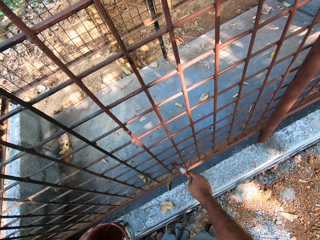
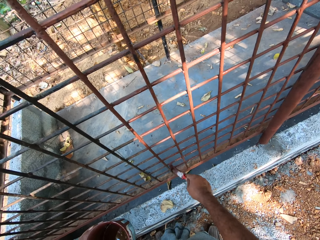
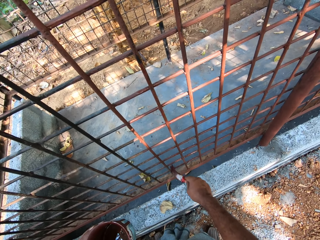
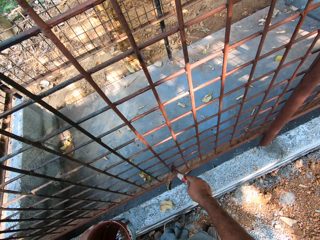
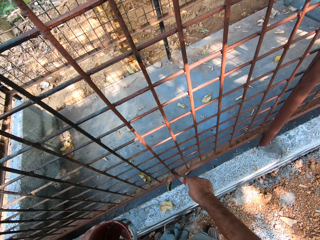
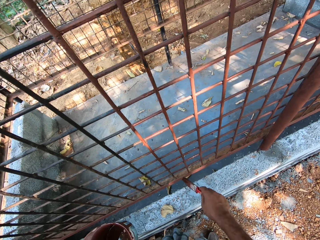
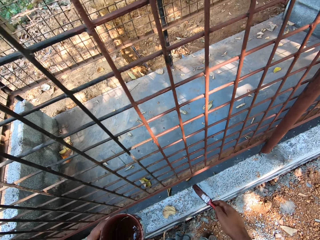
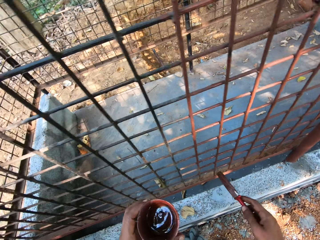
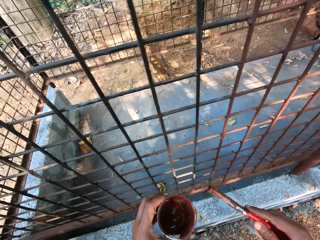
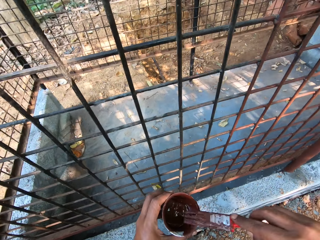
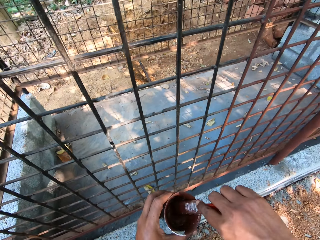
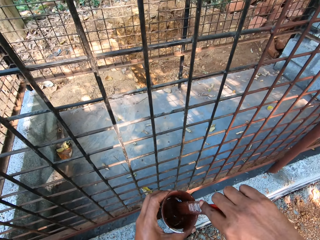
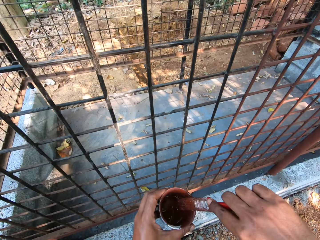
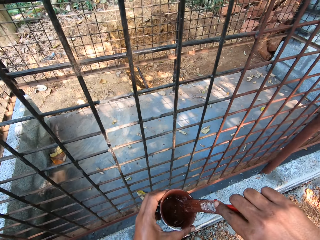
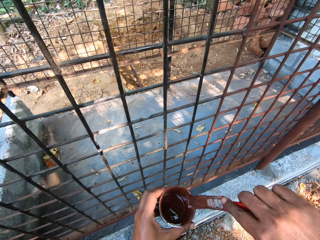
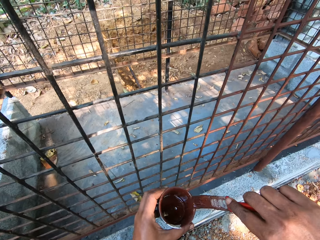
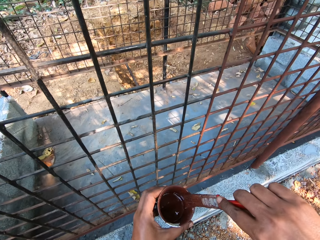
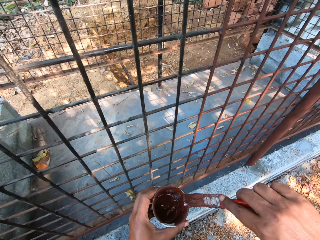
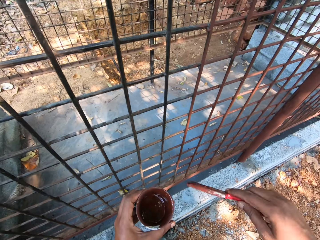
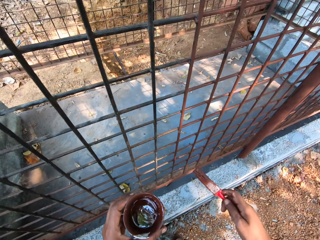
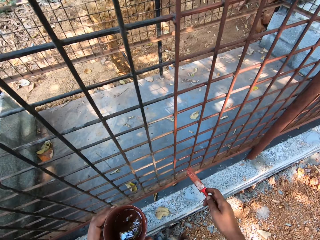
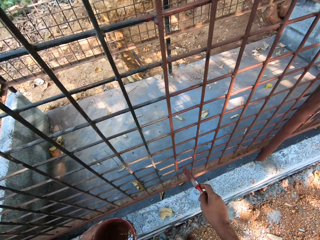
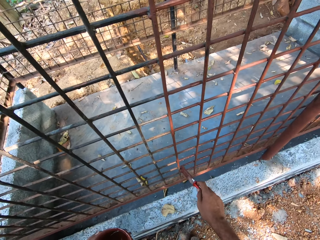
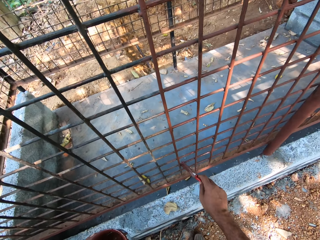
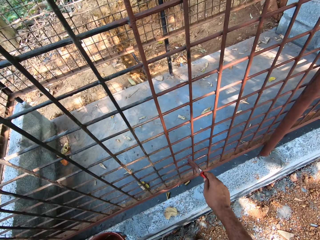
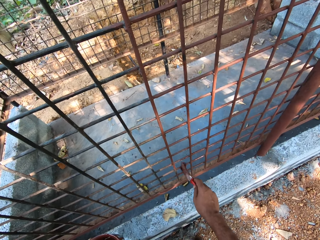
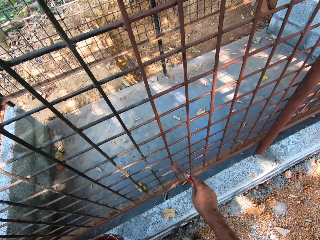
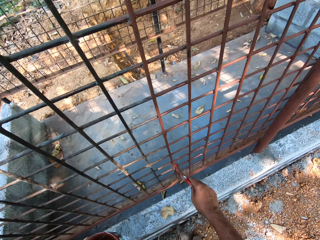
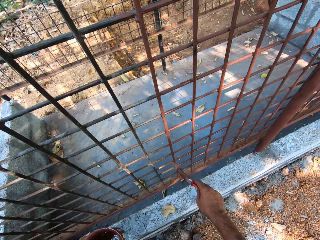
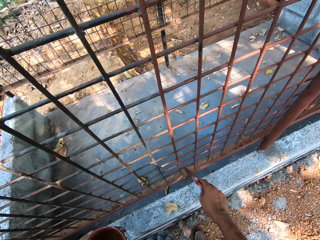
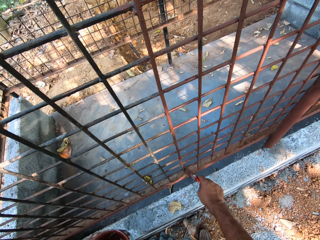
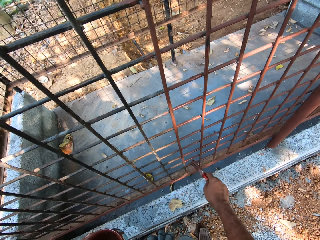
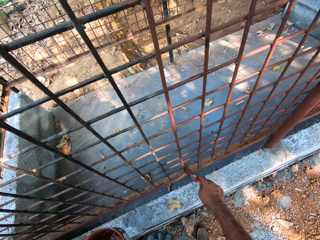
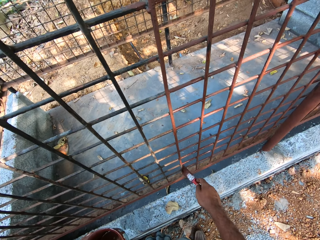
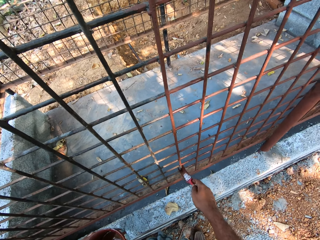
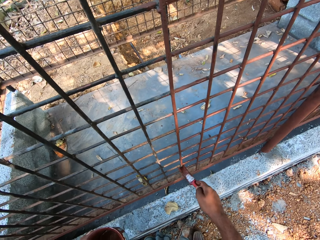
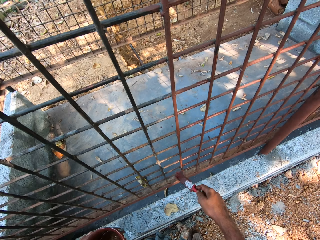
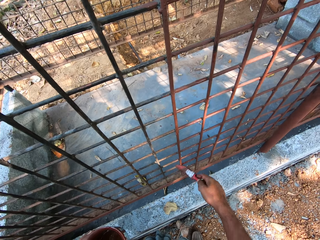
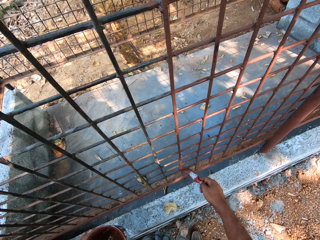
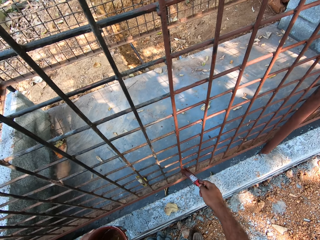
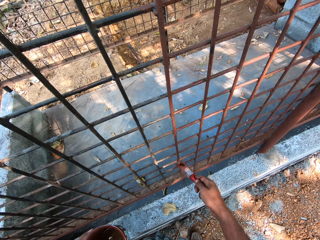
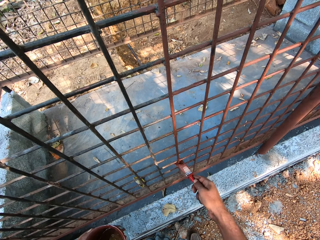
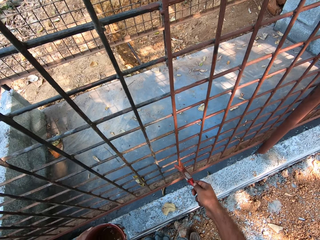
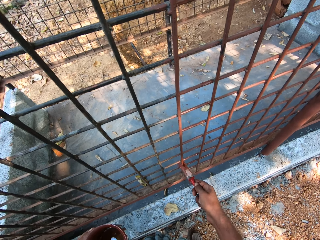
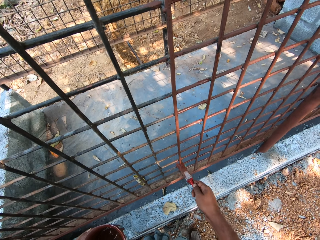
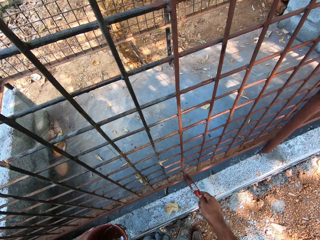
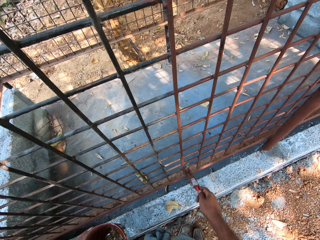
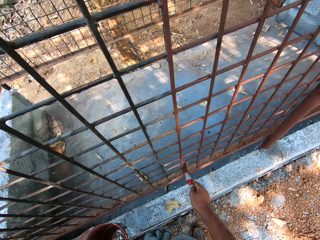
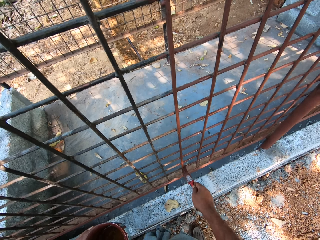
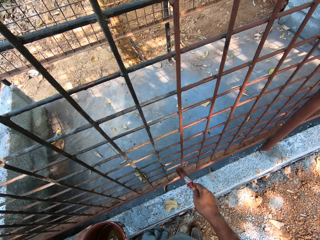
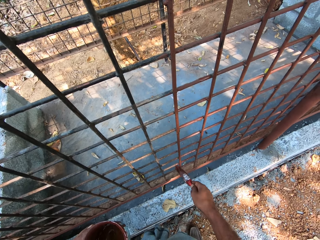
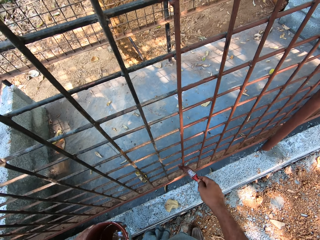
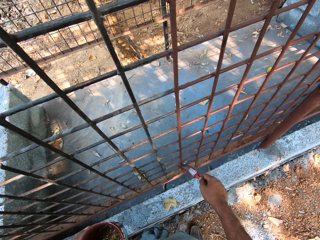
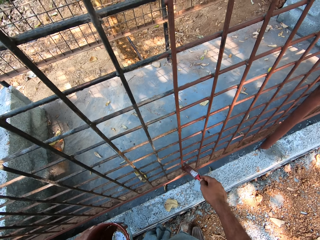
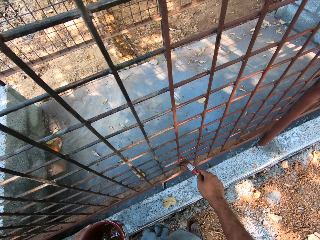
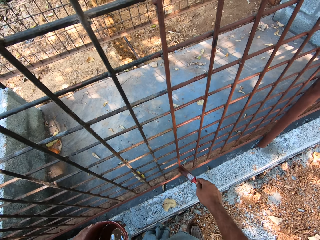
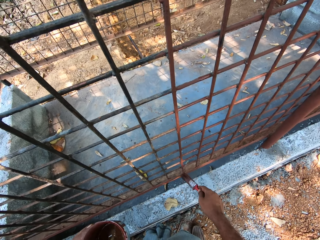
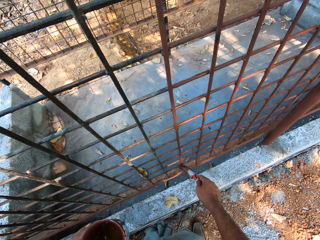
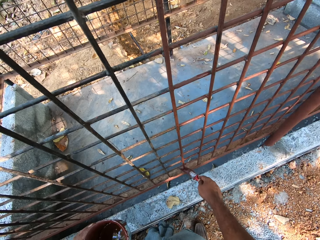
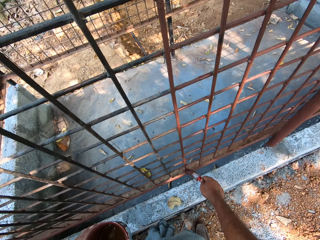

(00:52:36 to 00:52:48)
The camera wearer dips the brush in his right hand into the cup of paint in his left hand. He scrapes the brush bristles on the edge of the cup with his right hand. He paints the cage with the brush in his right hand.

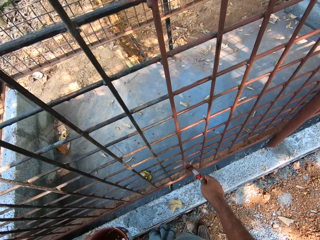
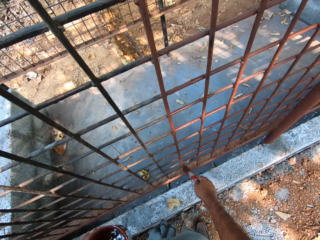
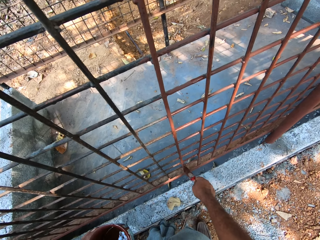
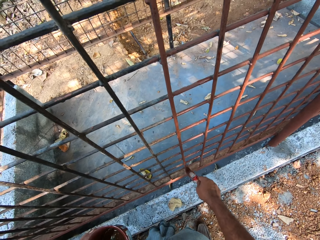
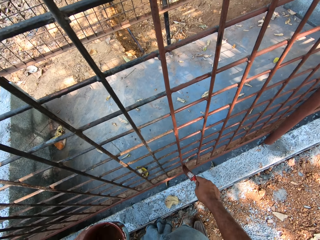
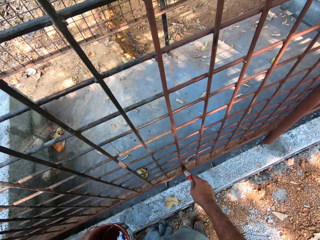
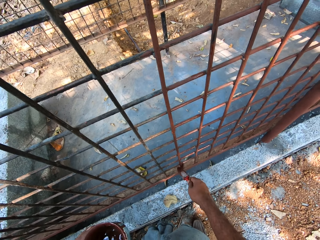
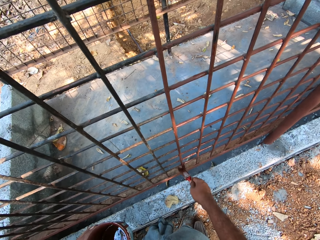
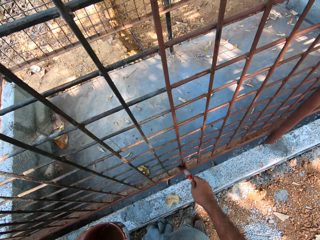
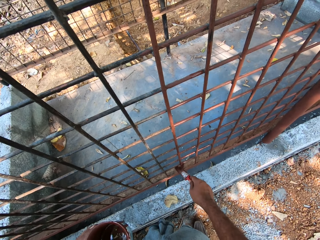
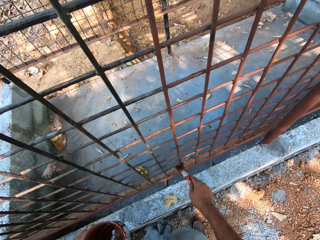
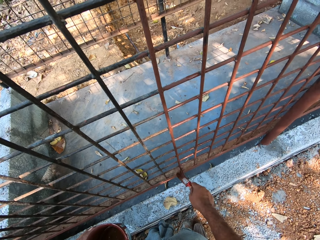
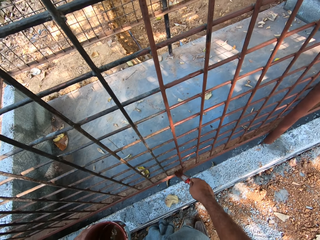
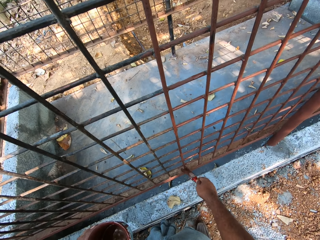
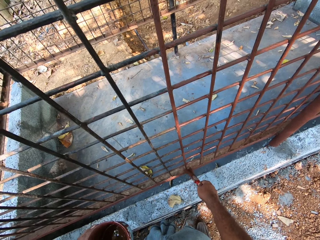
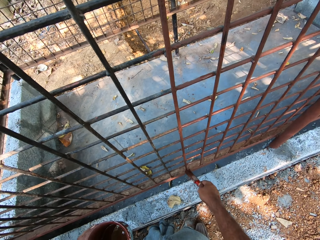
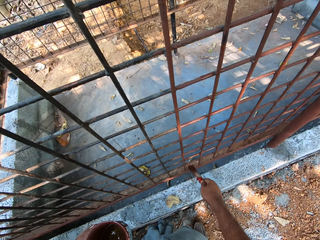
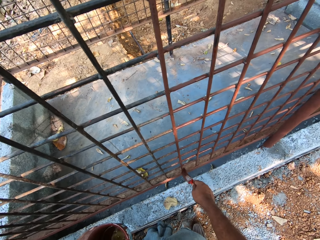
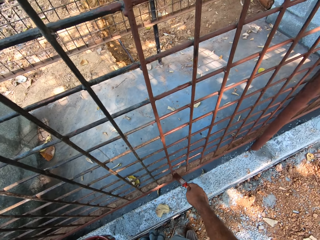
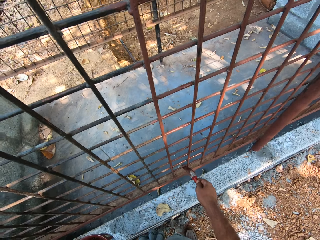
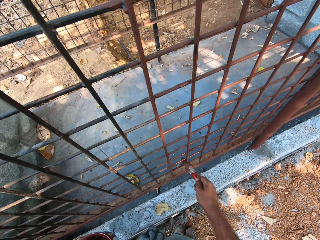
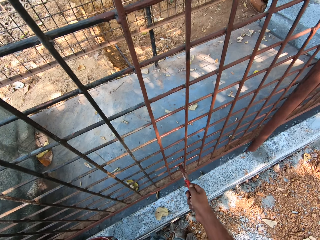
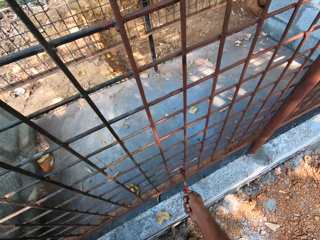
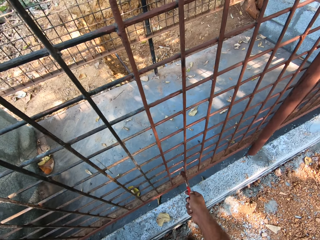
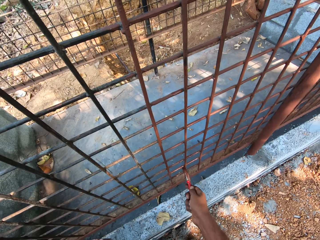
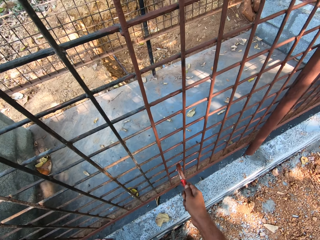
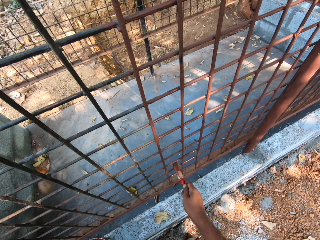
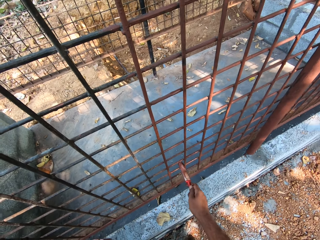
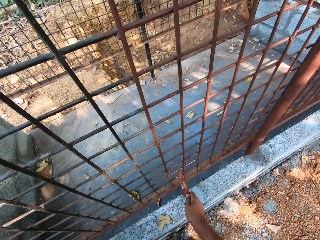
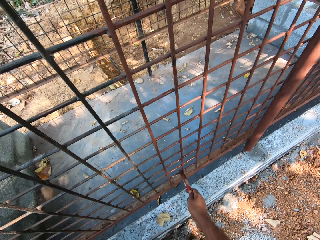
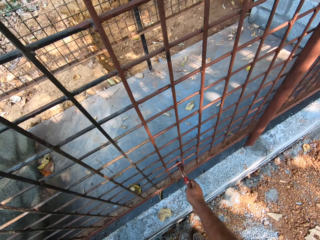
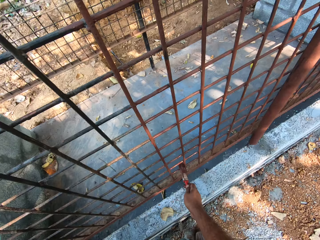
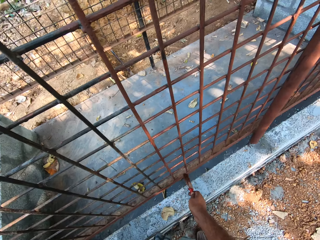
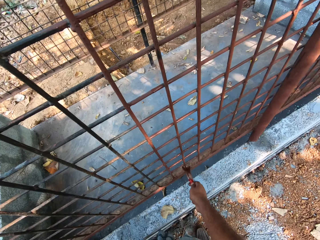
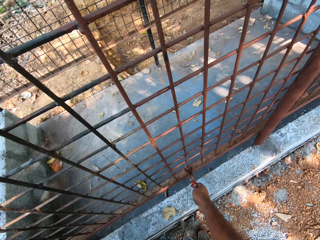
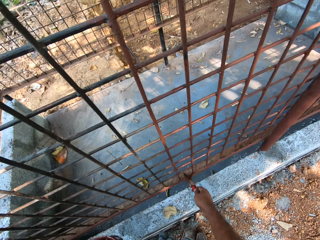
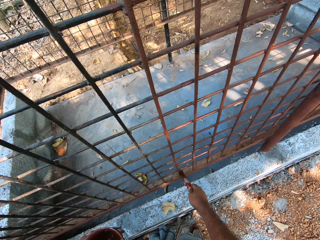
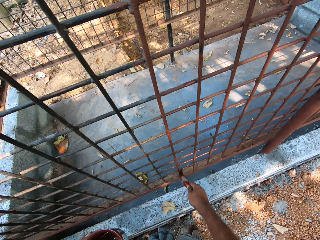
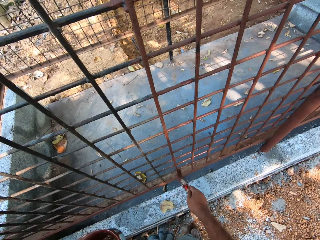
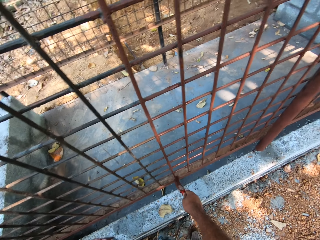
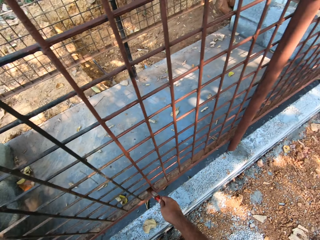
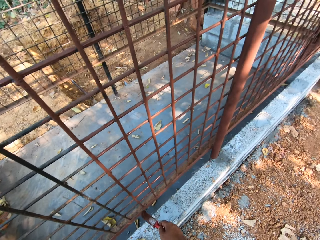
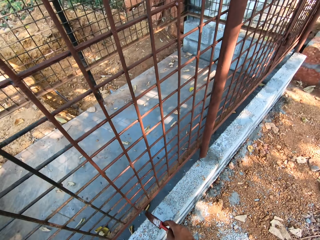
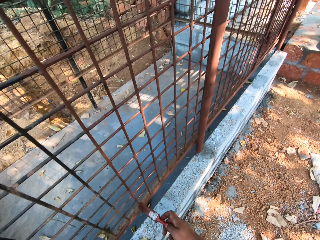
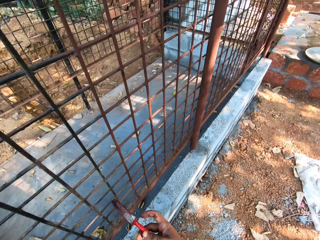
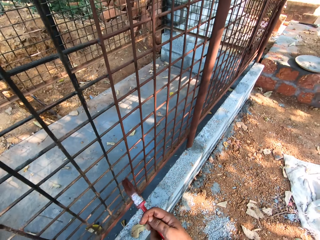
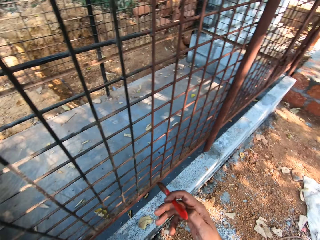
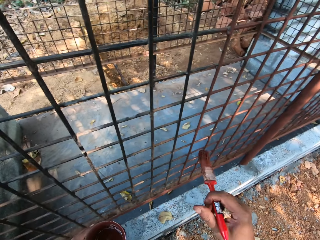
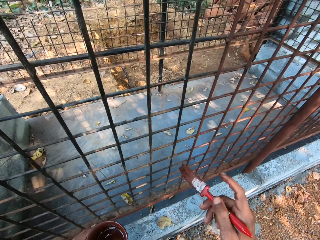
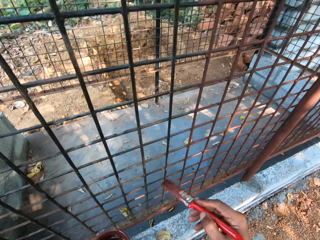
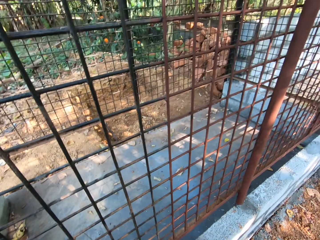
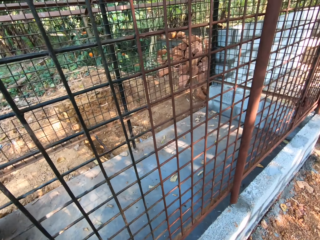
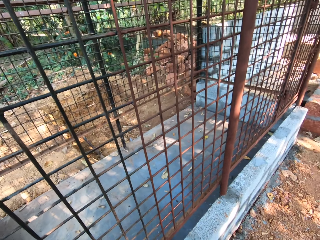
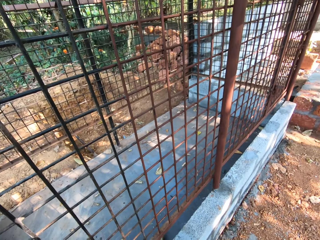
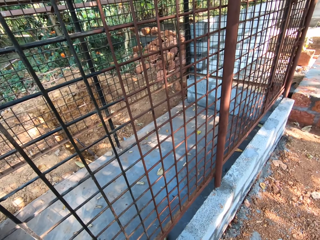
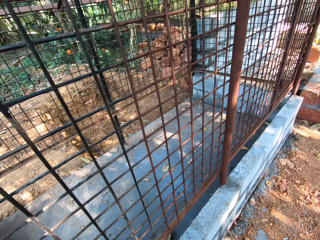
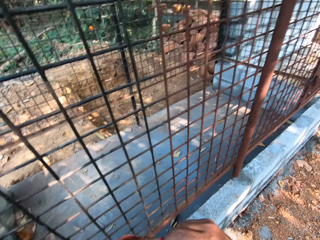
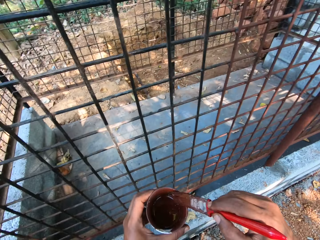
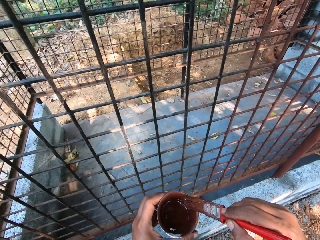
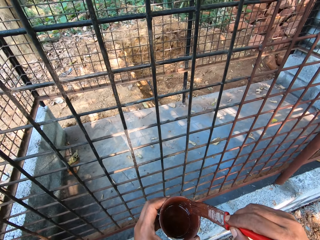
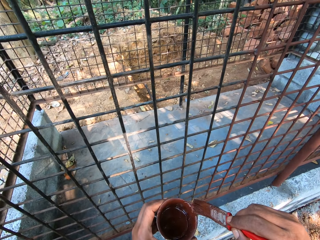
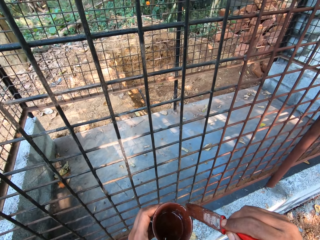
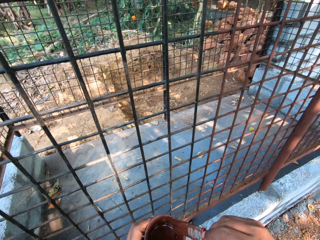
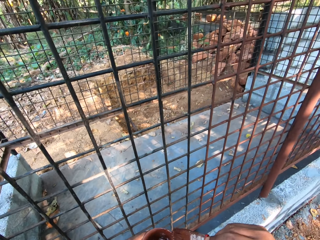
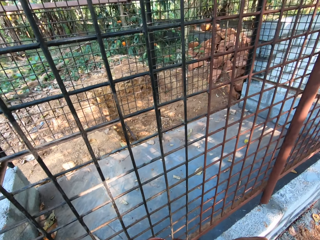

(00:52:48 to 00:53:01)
The camera wearer scoops paint in a paint tin with a paint brush. He scrapes the brush bristles on the edge of the cup with his right hand.
